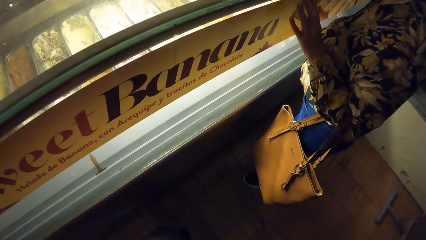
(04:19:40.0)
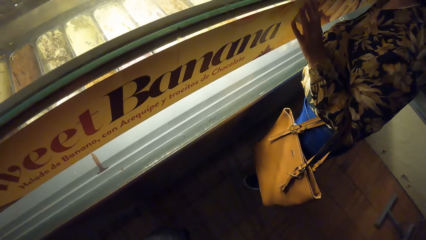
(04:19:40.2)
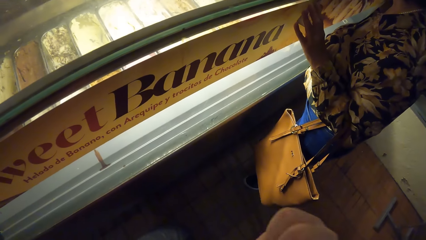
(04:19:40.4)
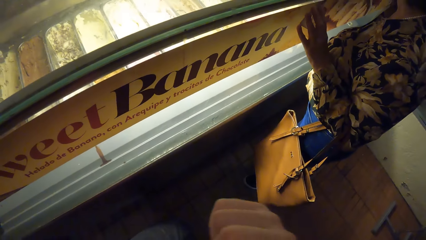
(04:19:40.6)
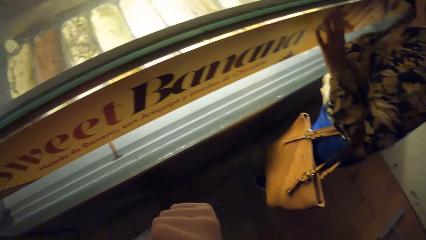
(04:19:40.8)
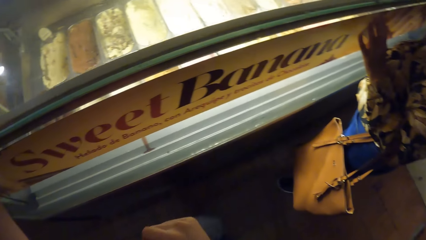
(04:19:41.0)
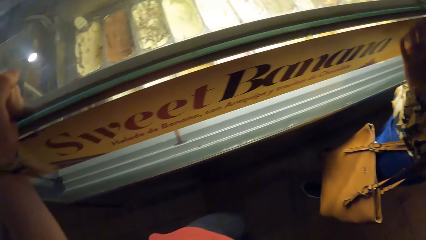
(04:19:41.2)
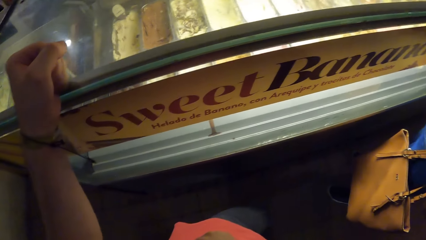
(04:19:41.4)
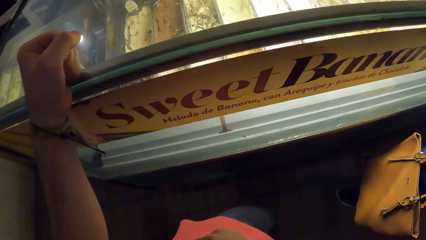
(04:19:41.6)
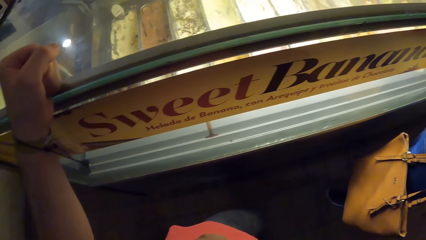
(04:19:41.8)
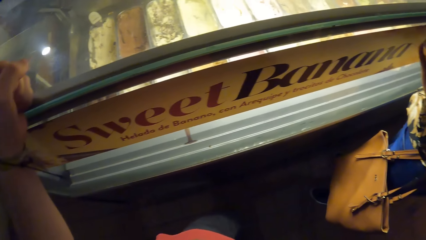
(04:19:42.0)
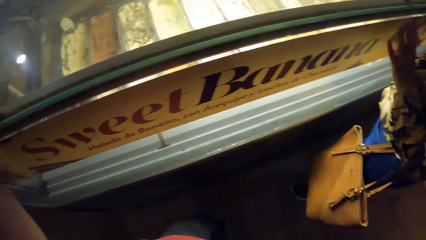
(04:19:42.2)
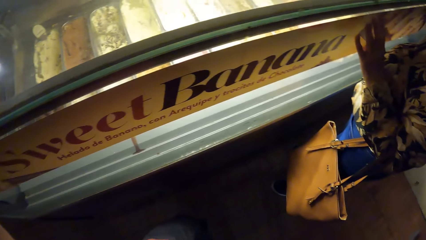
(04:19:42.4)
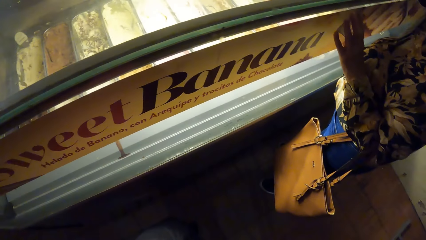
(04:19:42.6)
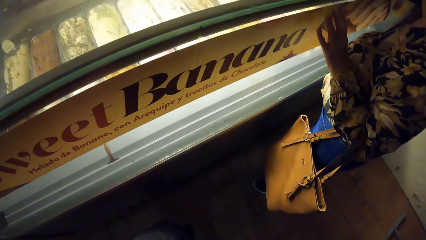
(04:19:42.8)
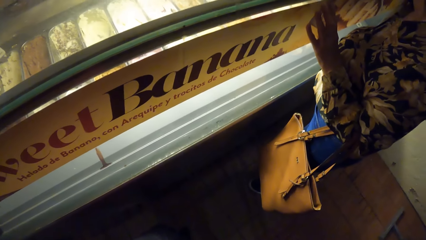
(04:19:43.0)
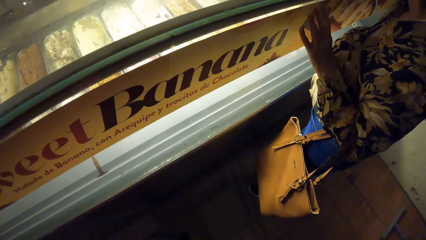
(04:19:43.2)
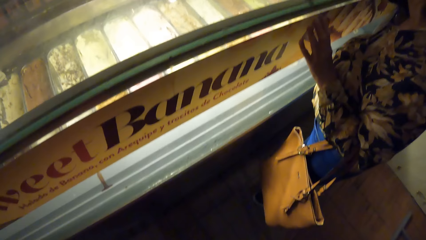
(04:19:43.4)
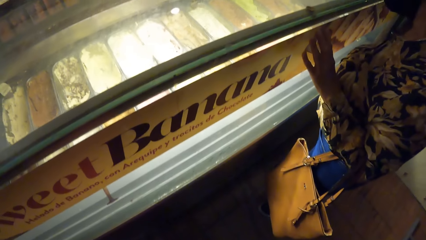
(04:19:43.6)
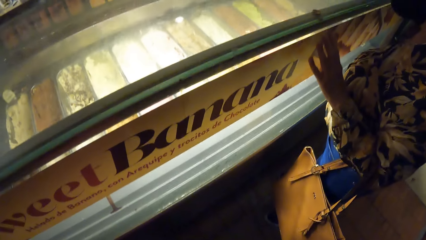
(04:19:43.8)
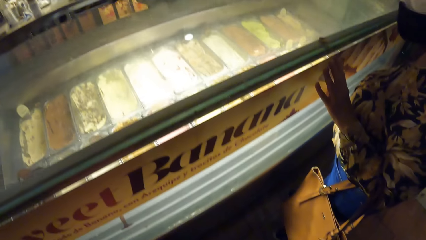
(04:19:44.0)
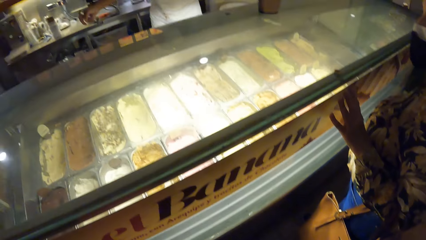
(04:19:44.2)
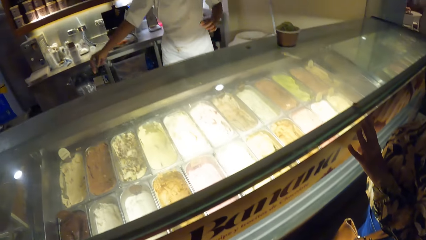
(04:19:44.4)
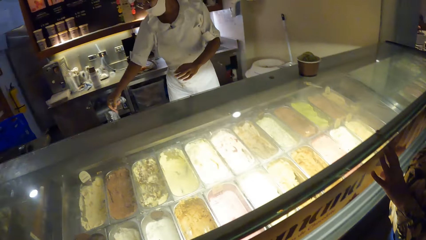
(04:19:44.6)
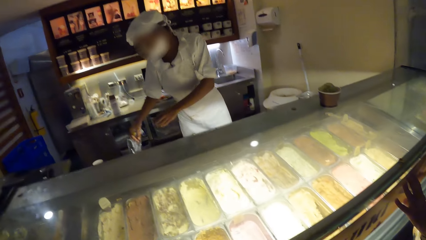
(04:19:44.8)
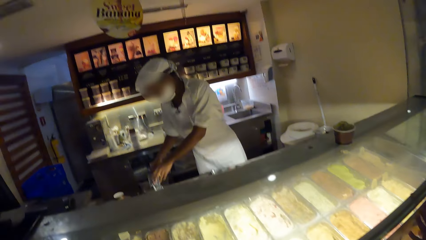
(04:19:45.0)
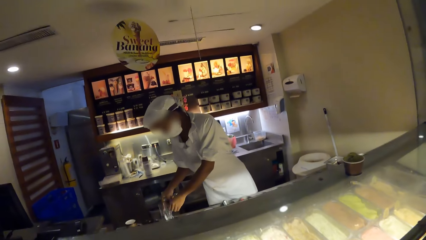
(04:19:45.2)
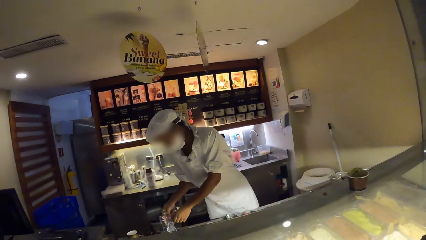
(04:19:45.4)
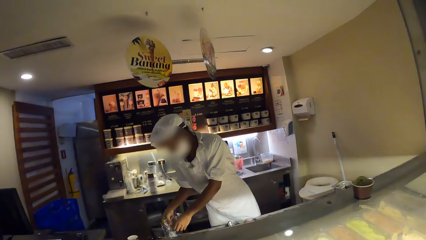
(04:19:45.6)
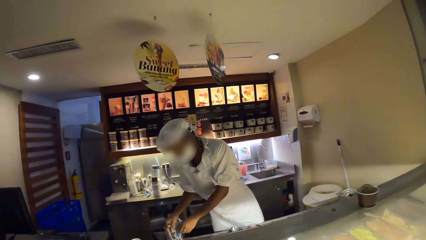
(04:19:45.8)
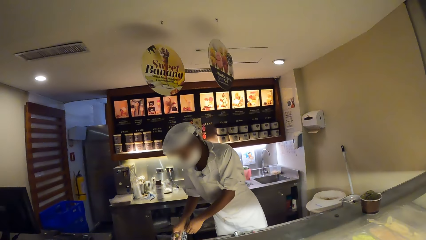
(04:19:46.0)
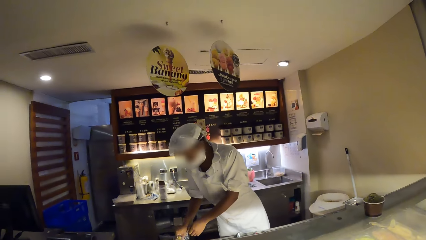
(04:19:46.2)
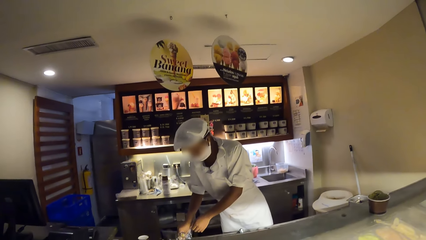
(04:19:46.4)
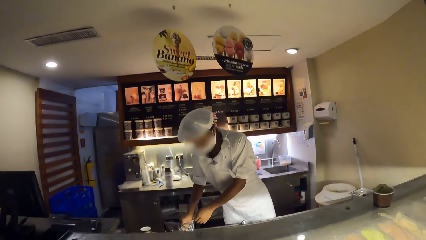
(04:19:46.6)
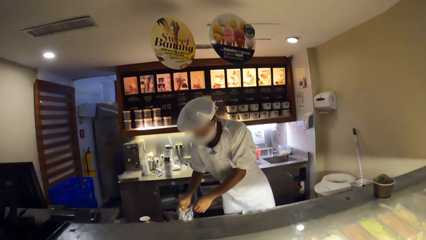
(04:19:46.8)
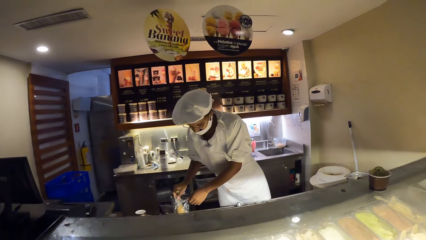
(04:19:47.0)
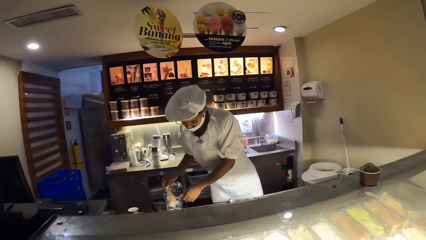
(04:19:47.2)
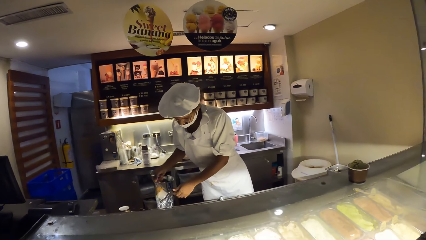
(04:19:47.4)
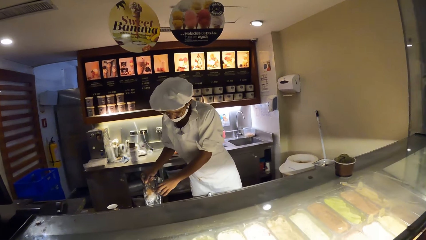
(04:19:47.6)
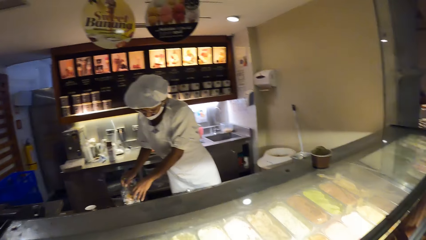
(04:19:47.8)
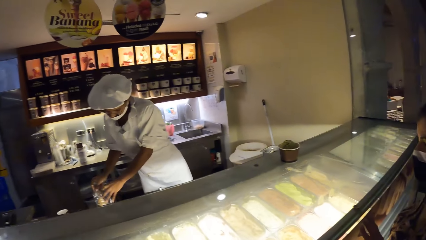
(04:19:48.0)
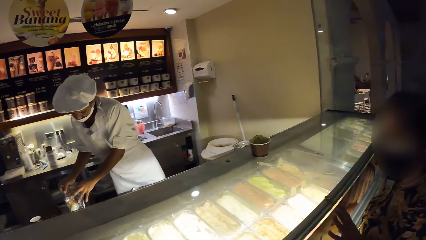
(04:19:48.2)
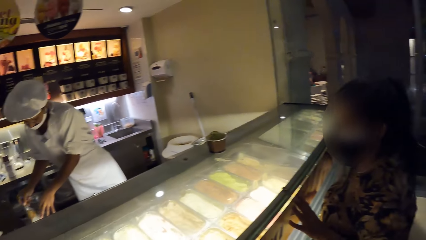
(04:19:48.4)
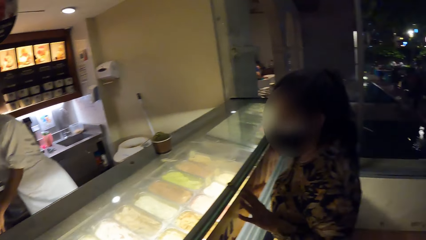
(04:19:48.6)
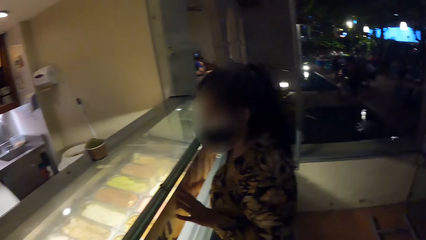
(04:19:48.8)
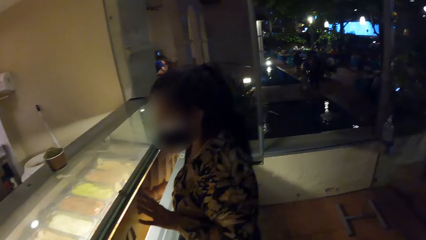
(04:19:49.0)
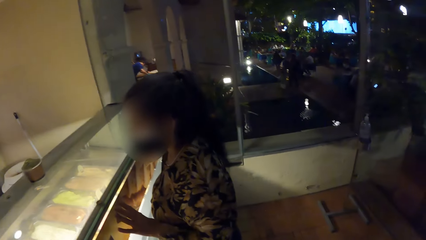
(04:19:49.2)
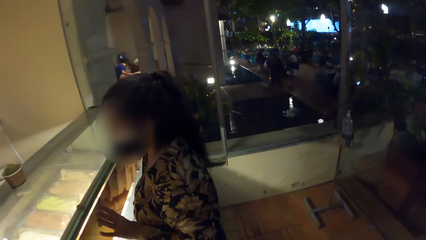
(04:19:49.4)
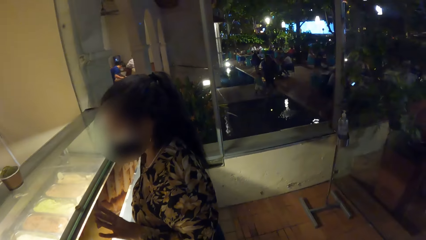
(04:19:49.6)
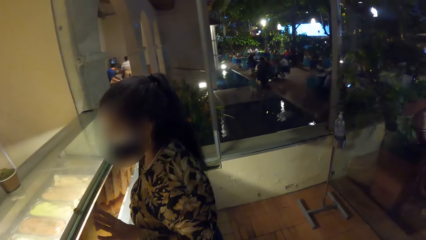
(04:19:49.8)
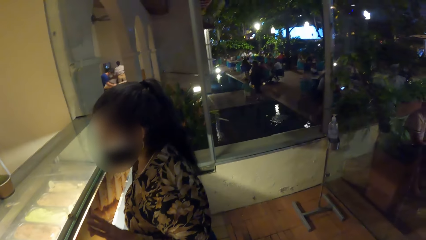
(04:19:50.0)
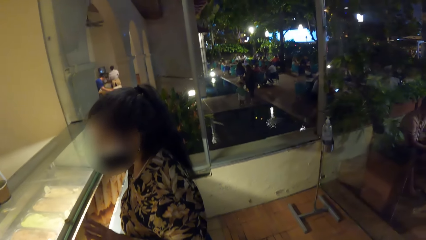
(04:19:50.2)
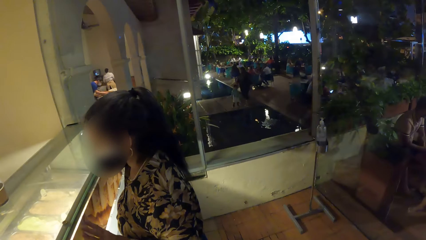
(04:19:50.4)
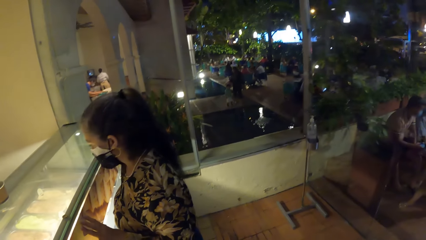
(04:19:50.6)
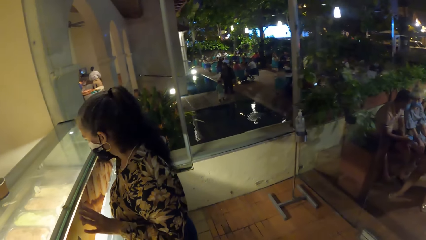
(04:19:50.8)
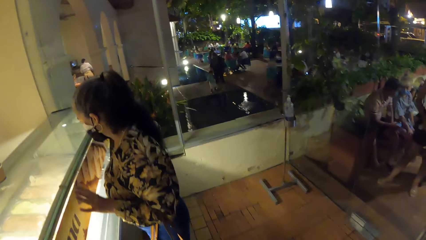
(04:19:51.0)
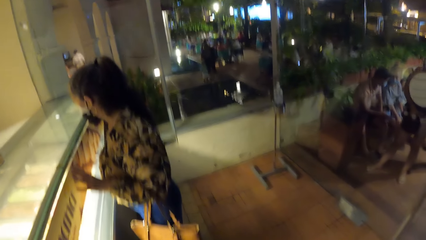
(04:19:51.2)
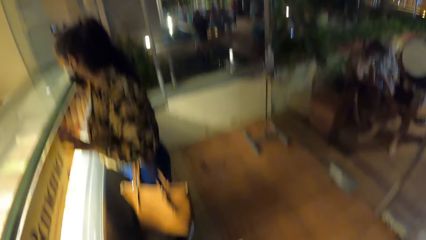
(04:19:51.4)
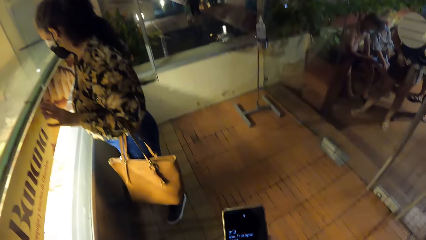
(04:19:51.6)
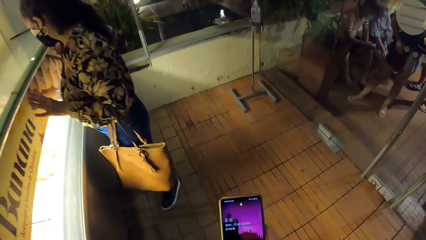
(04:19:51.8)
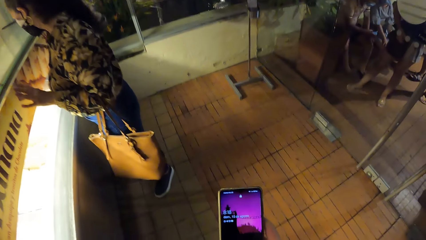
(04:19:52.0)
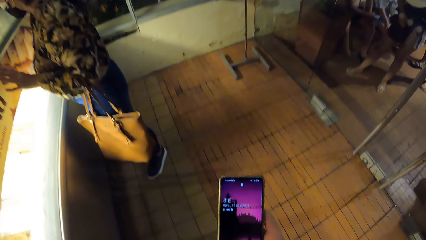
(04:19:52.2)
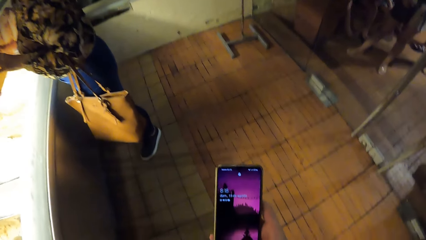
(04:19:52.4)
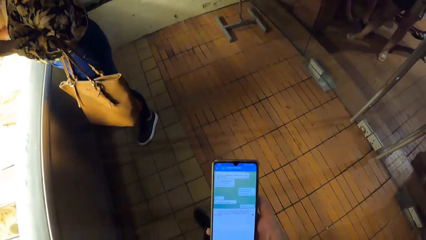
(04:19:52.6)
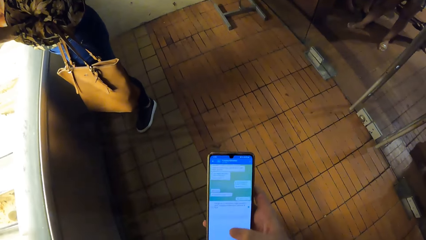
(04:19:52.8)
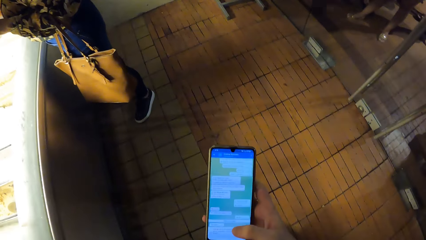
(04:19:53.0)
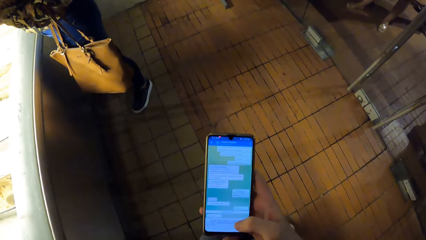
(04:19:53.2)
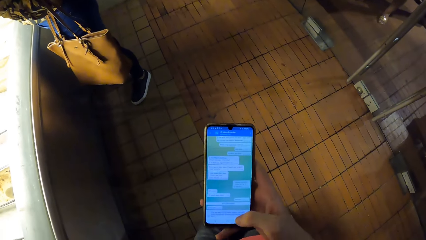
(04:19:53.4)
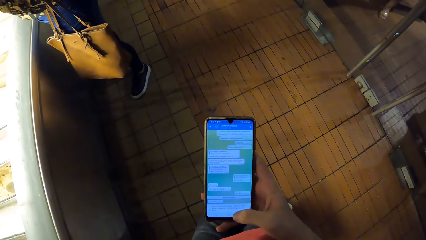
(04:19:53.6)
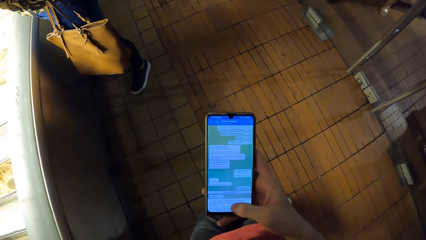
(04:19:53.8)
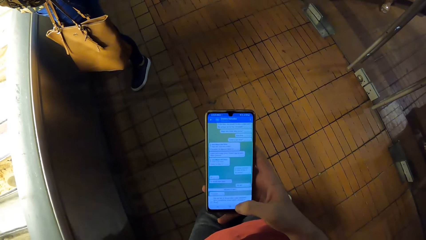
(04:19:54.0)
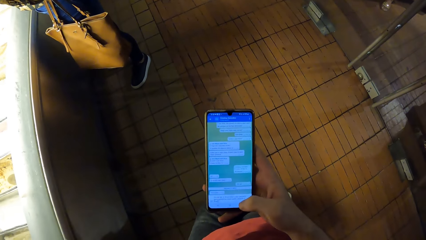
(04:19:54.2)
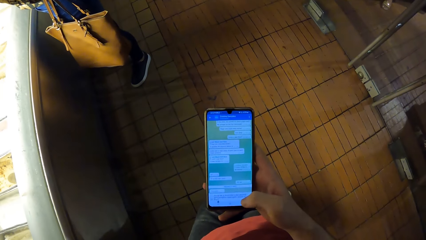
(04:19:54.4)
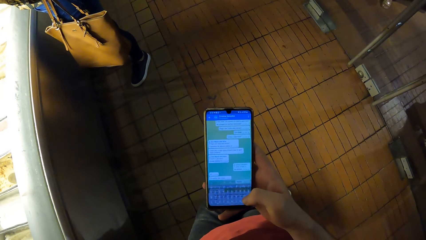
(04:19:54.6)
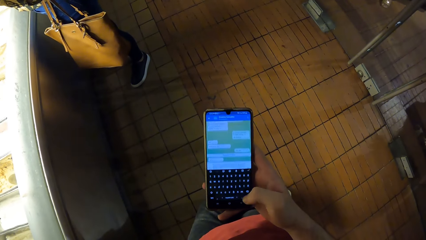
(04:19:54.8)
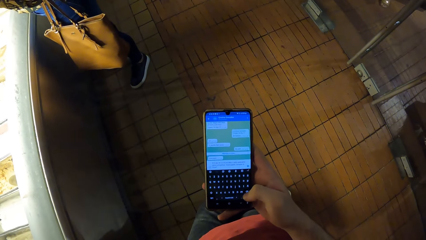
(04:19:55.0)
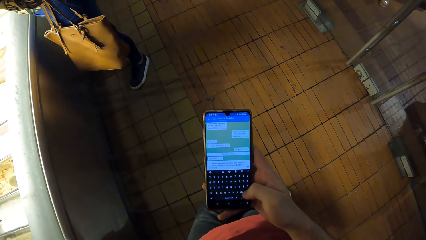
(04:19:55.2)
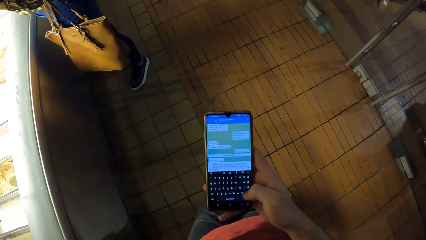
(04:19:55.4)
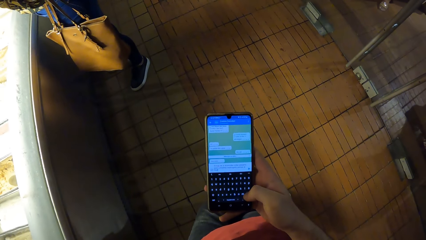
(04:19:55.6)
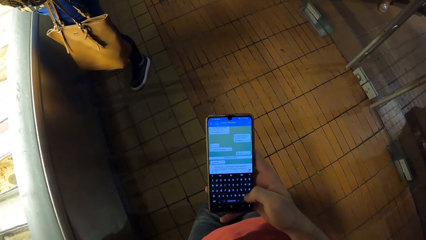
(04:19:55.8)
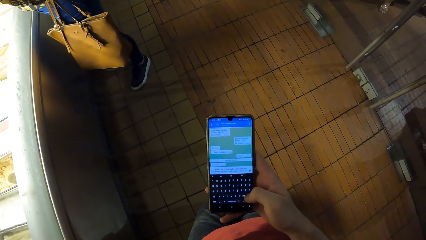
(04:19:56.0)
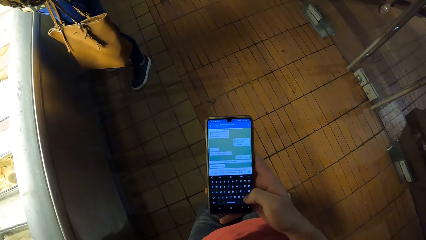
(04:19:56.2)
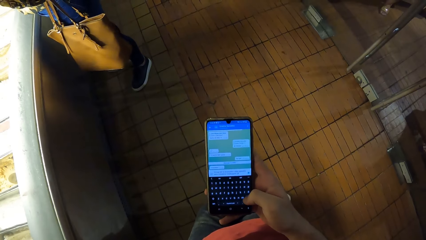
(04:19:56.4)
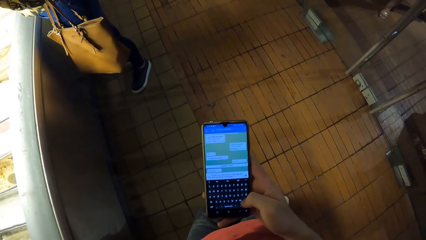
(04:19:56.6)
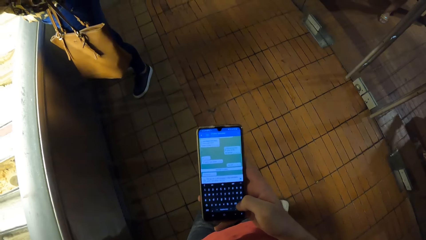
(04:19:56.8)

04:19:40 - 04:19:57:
The man holds a pack of ice cream cones on the ice cream cone dispenser with his right hand. The man holds the pack of ice cream cones on the ice cream cone dispenser with his left hand. The man removes an ice cream cone from the pack of ice cream cones in his left hand with his right hand. The camera wearer picks up a piece of paper. He presses the phone with his right hand.
